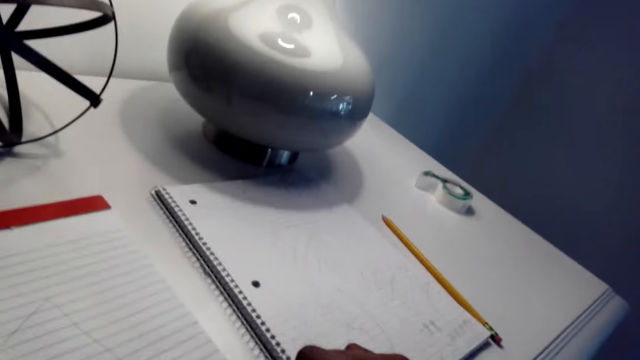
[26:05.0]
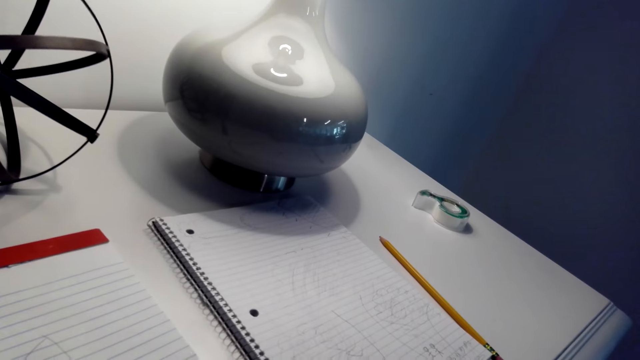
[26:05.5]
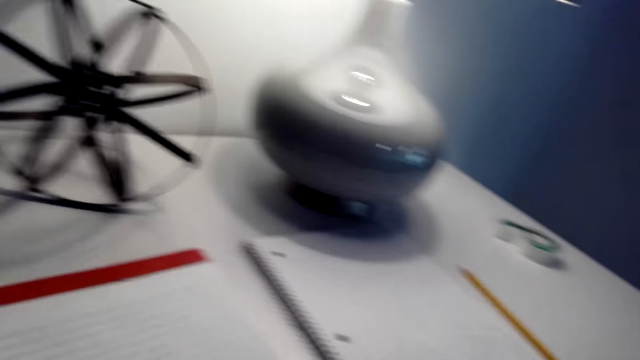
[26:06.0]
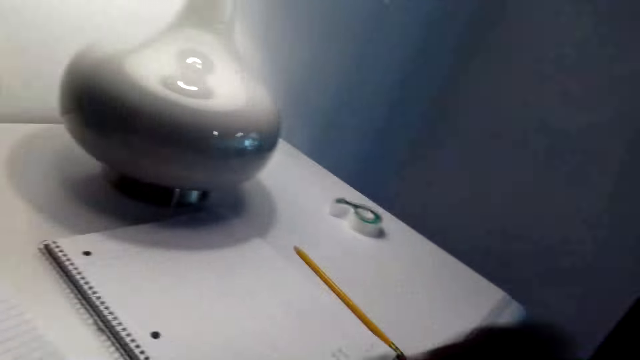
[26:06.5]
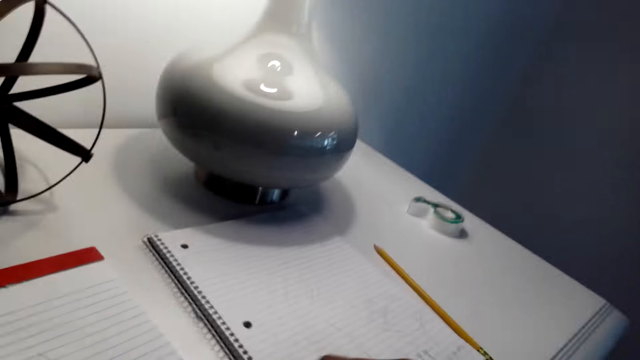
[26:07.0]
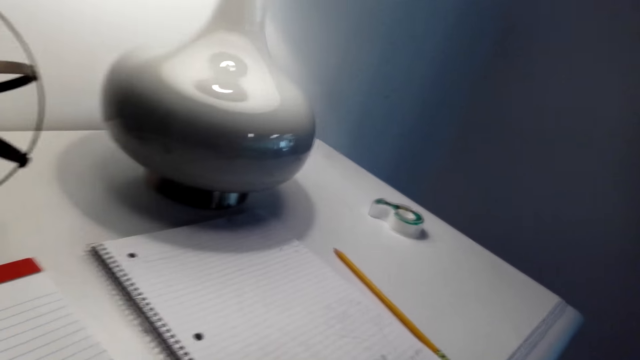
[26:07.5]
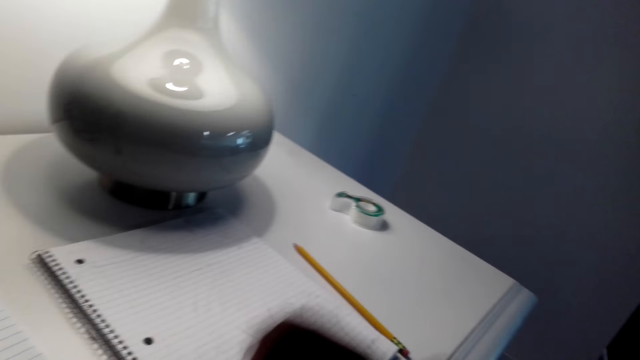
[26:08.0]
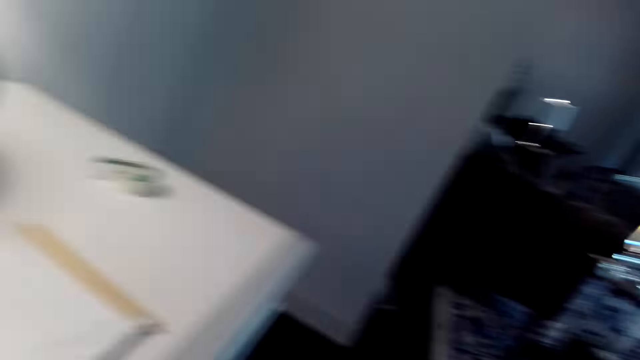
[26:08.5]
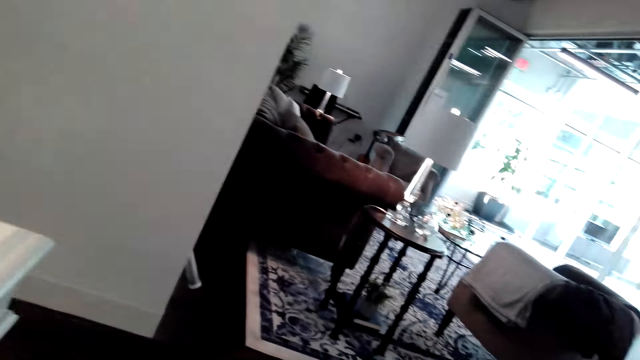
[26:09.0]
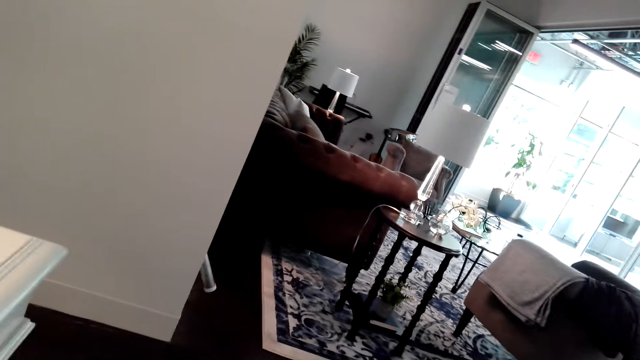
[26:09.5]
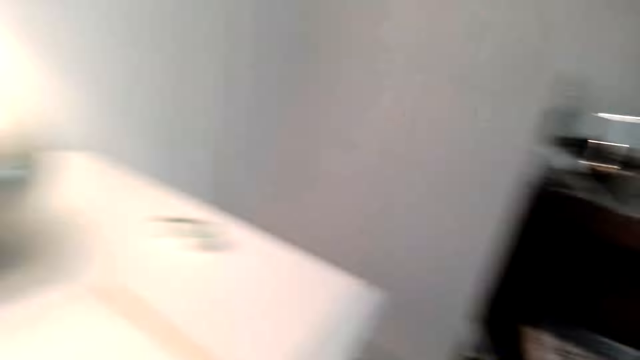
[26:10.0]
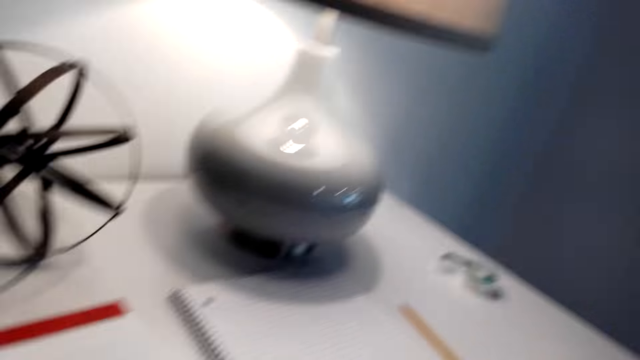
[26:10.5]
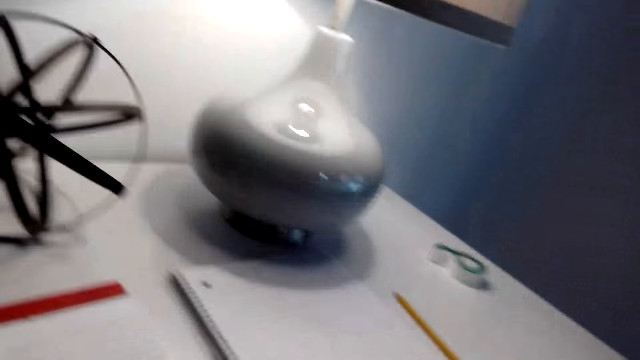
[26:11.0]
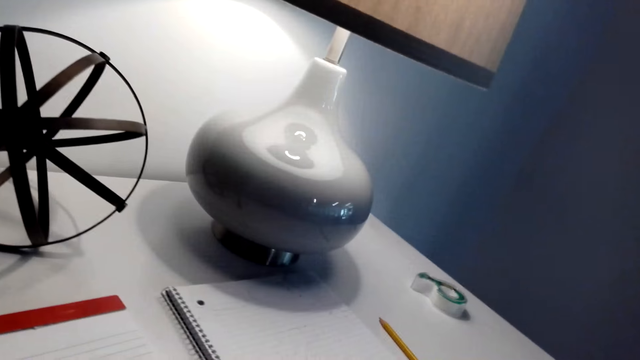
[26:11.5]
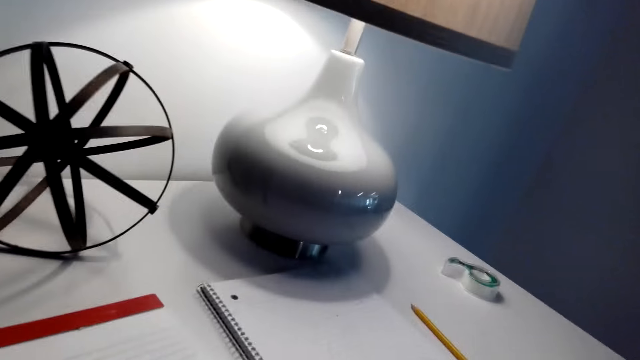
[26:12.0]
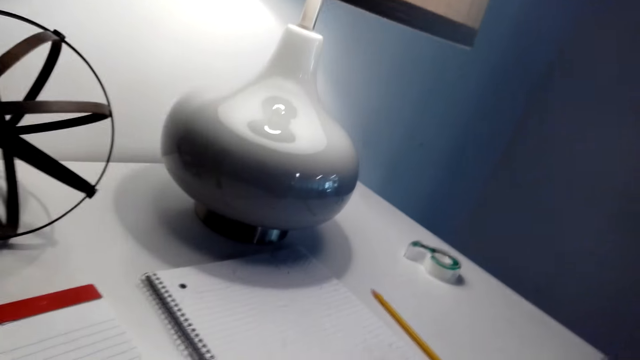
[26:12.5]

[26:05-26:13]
The camera wearer gestures with his right hand.

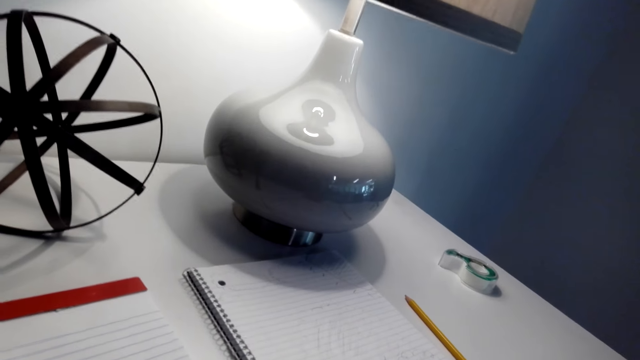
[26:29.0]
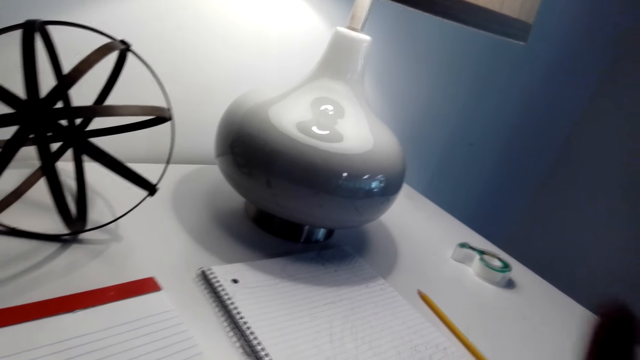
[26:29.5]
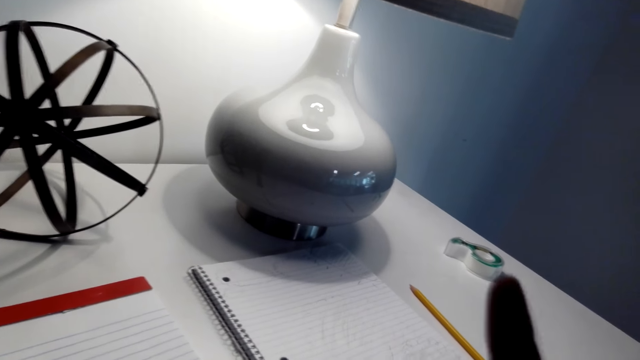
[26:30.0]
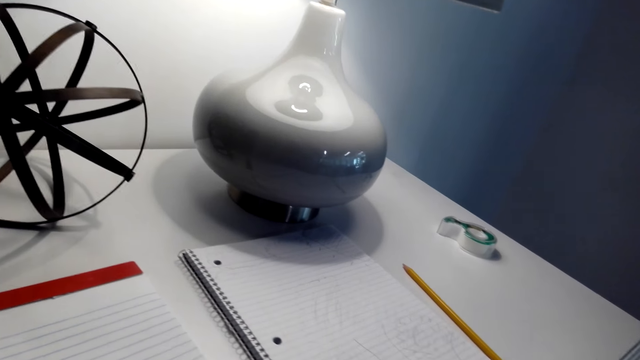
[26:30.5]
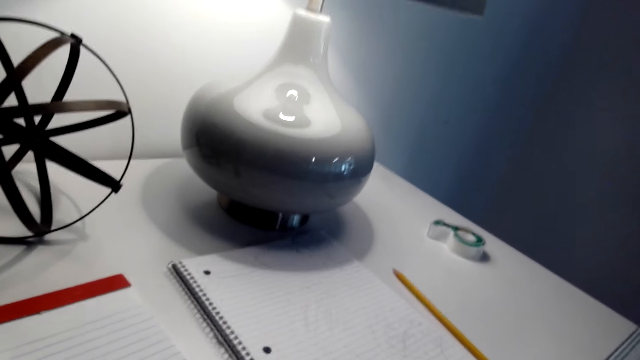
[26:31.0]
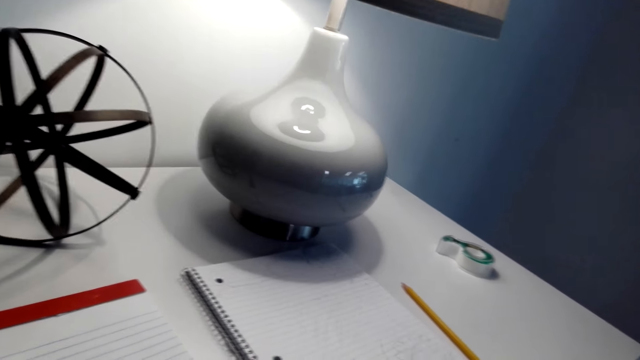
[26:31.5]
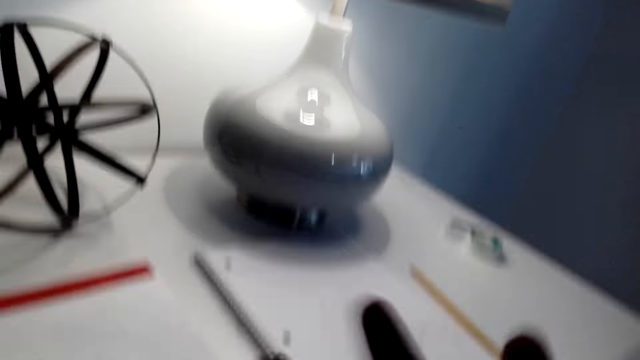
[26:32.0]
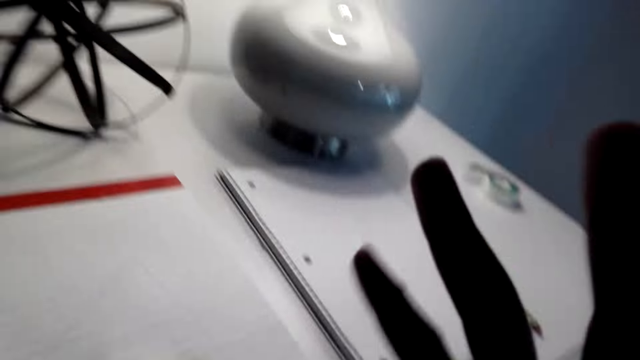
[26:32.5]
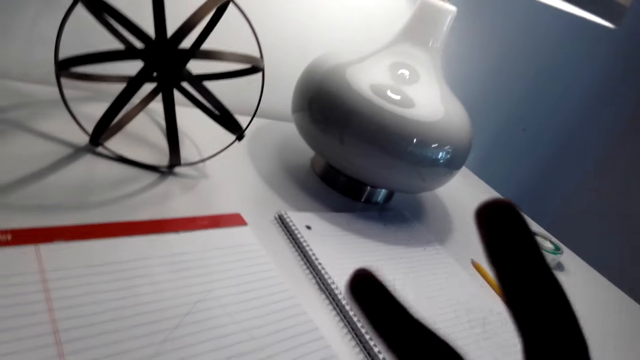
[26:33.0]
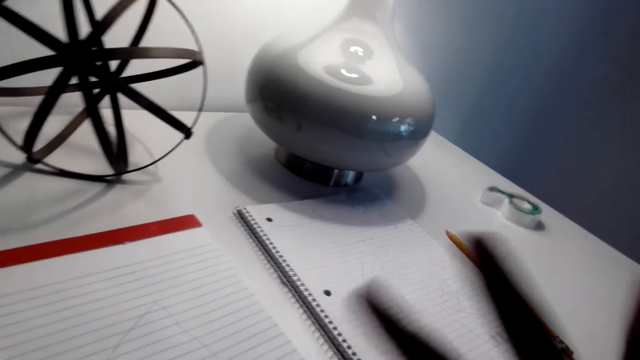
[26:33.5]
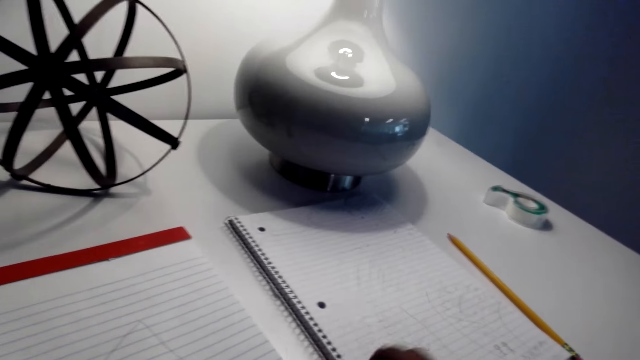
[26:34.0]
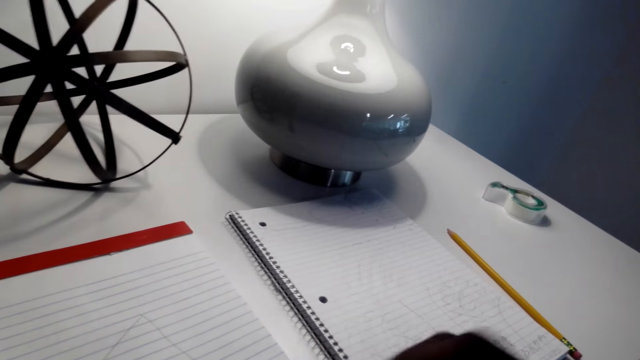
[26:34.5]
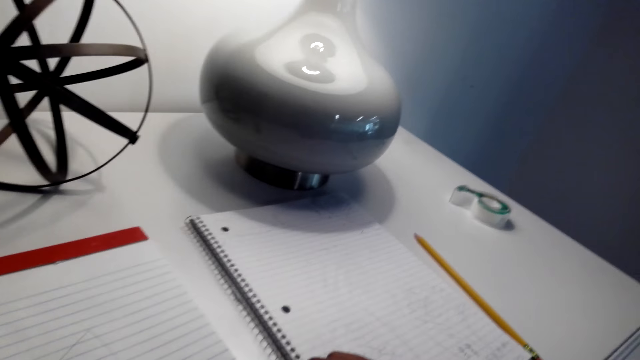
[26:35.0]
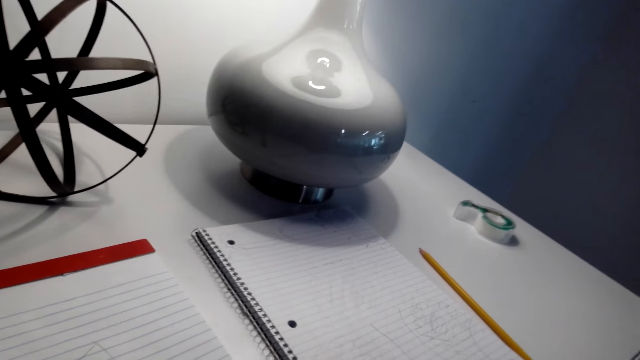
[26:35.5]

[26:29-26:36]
The camera wearer gestures with his right hand.

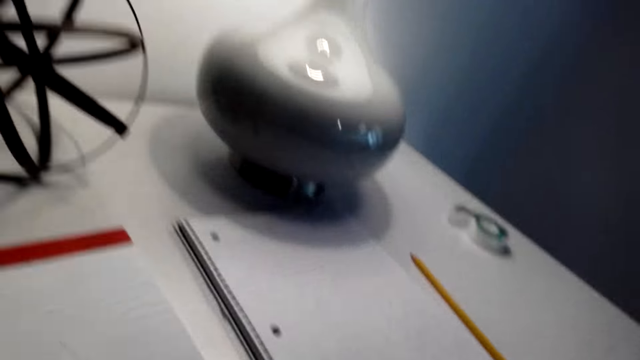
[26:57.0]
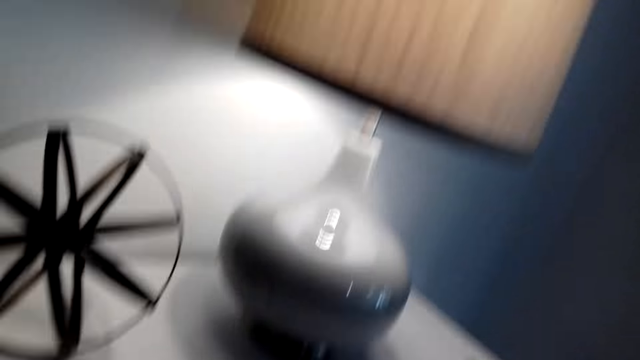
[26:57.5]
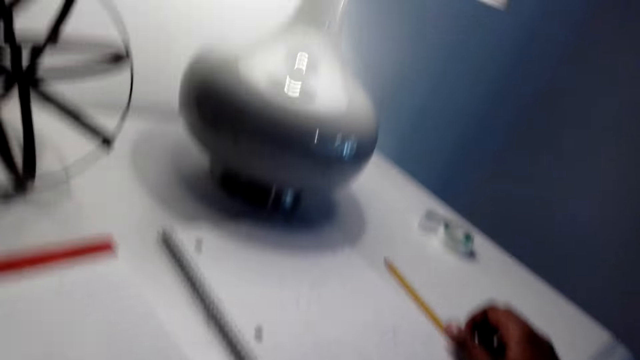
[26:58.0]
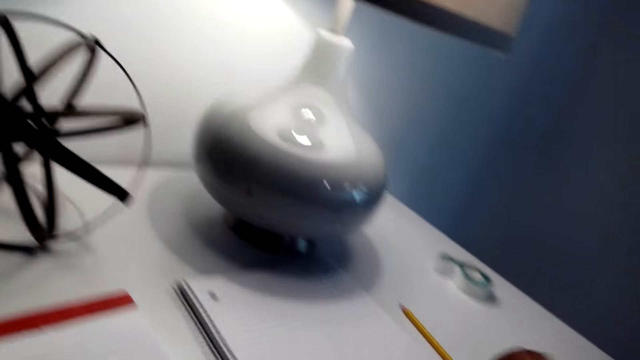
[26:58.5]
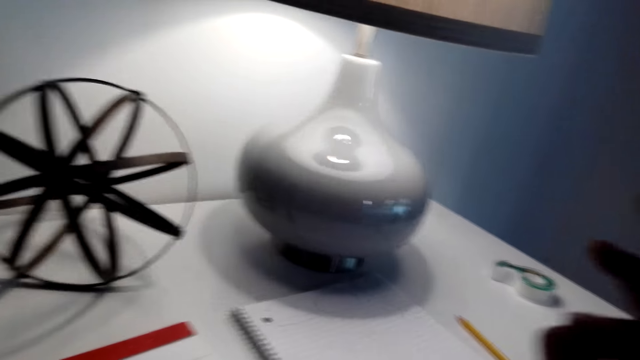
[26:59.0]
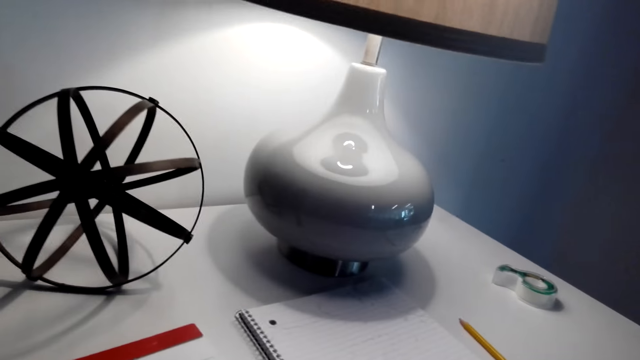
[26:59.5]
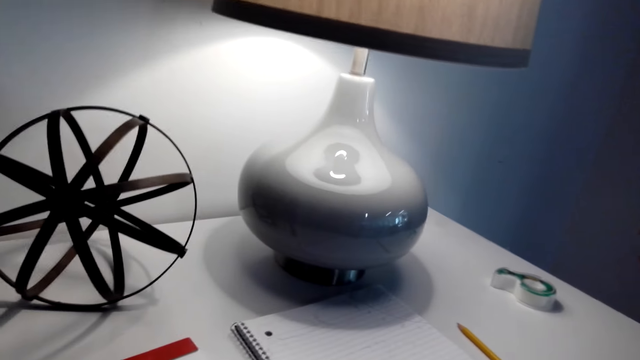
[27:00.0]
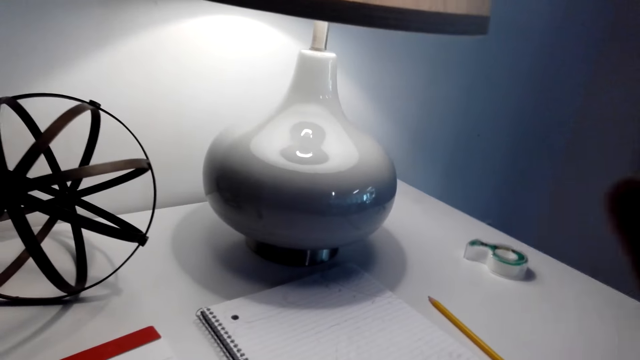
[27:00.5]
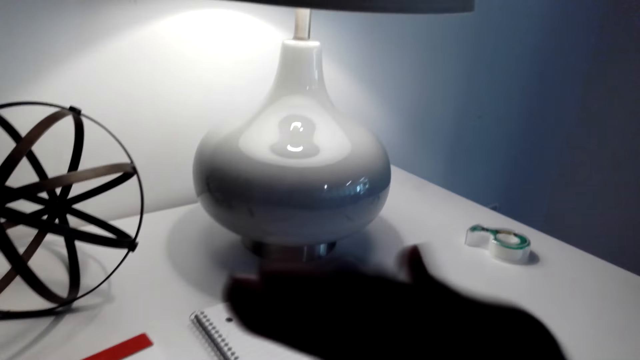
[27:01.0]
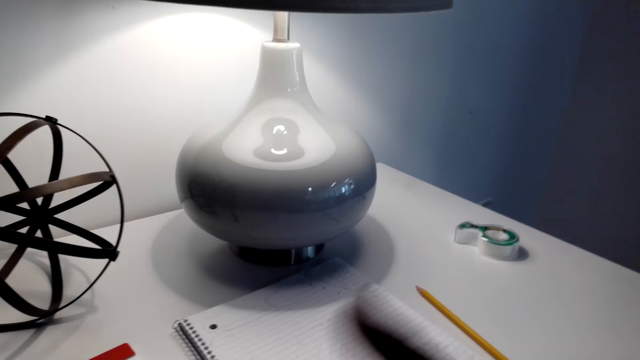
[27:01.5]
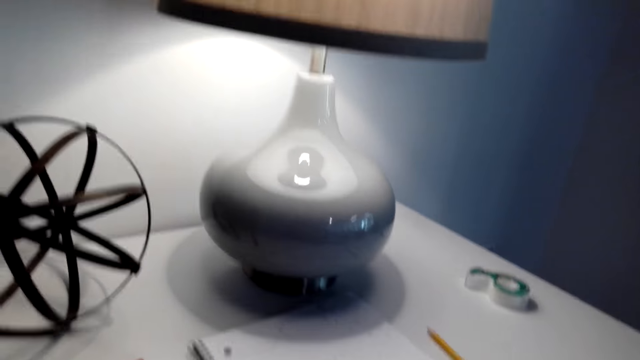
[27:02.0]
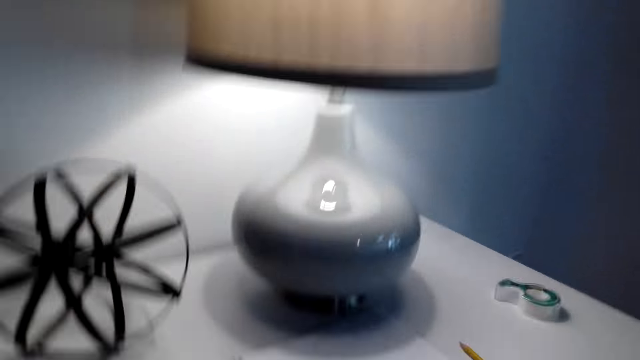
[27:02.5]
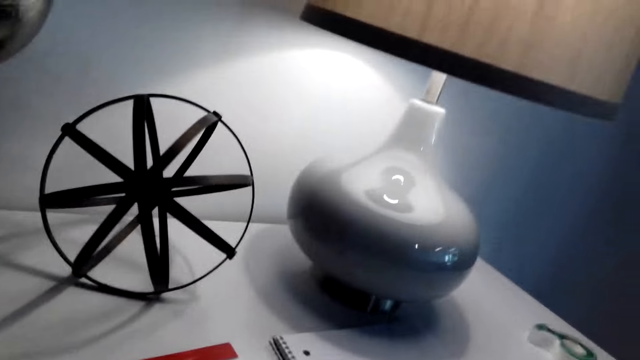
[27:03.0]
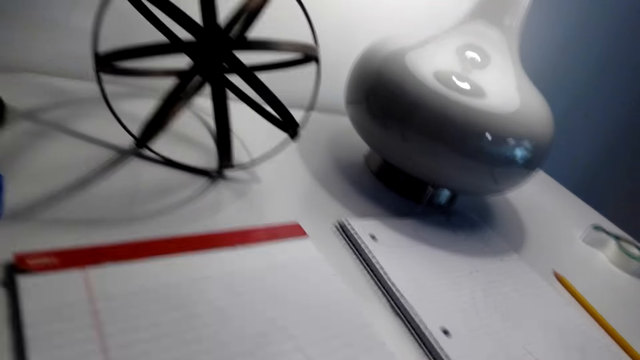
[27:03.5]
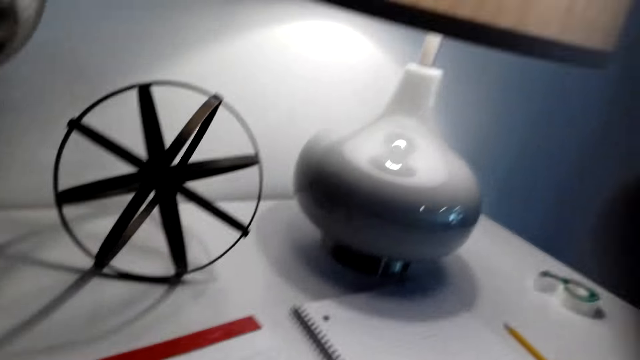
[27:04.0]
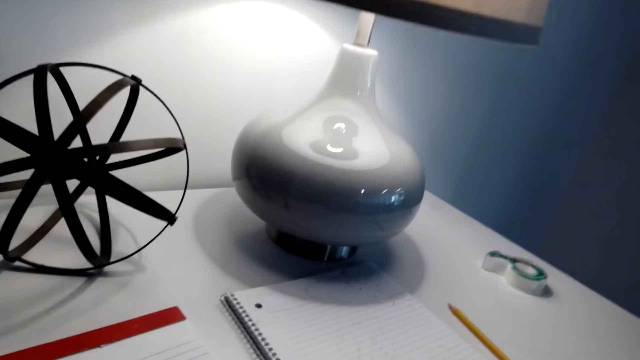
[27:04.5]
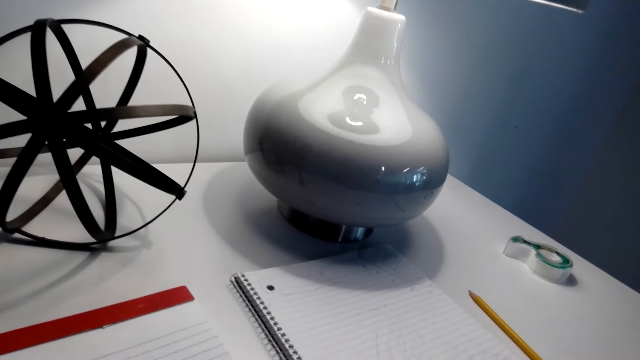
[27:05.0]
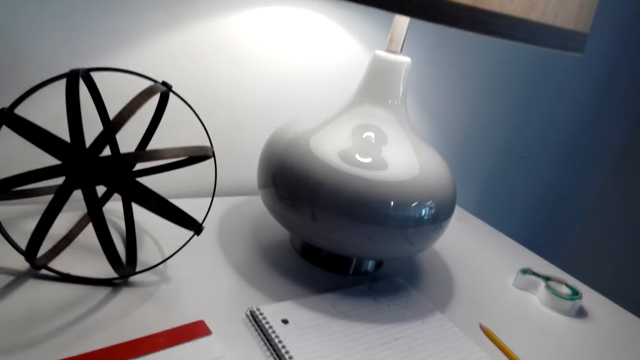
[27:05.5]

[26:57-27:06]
The camera wearer holds the pencil on the table with his right hand. He gestures with his right hand.
